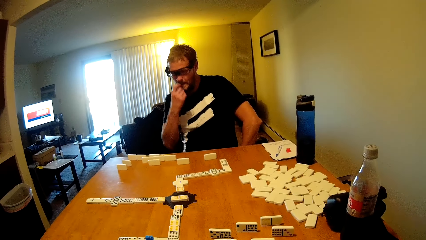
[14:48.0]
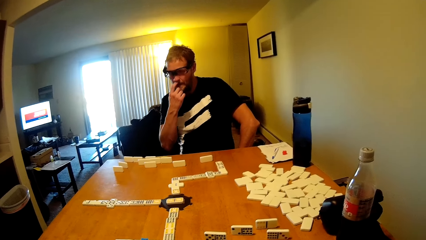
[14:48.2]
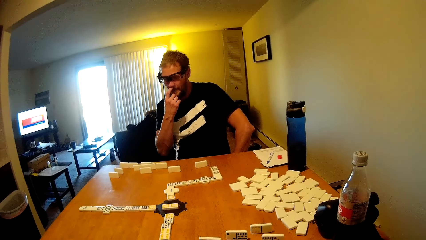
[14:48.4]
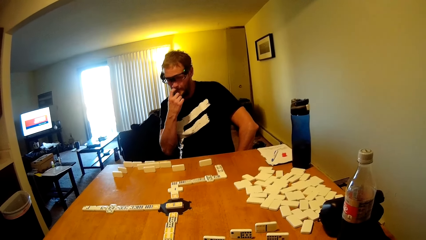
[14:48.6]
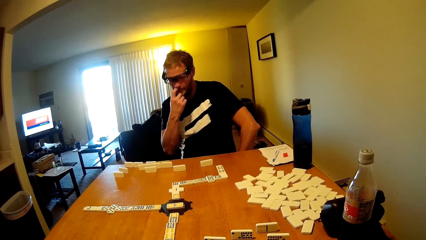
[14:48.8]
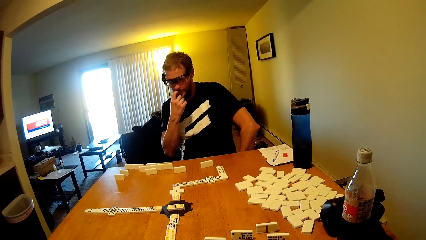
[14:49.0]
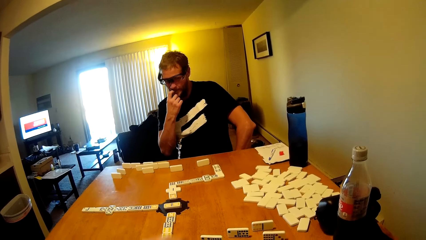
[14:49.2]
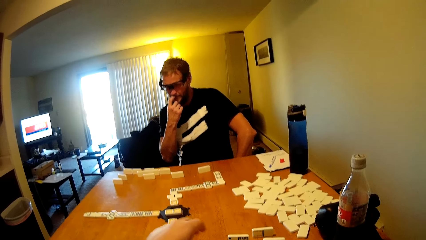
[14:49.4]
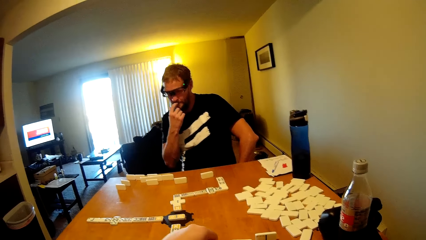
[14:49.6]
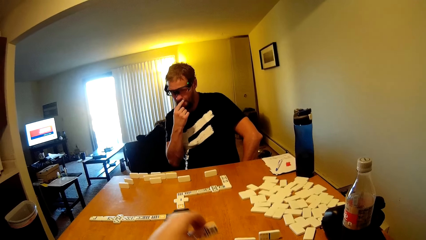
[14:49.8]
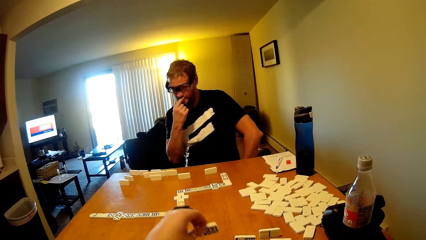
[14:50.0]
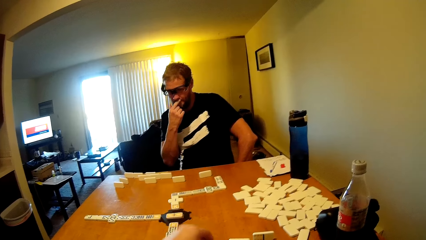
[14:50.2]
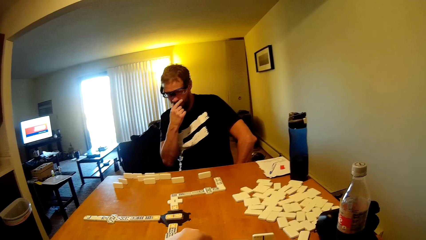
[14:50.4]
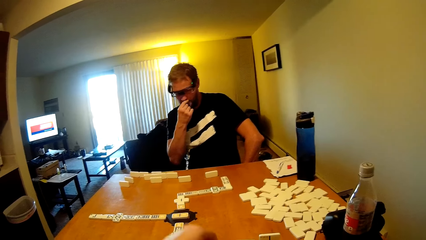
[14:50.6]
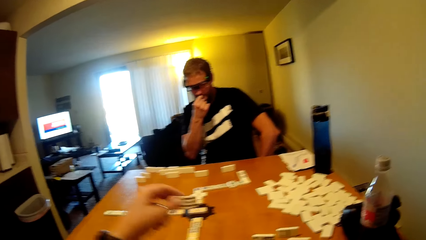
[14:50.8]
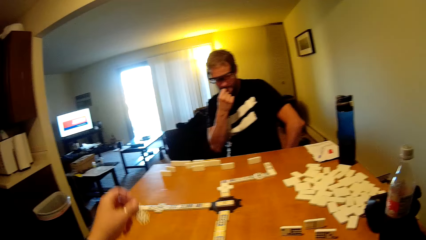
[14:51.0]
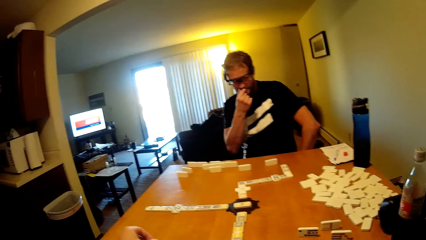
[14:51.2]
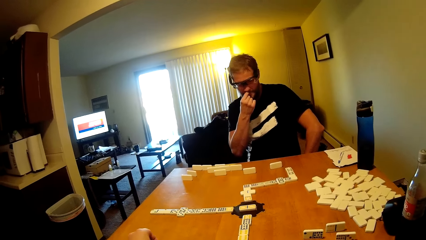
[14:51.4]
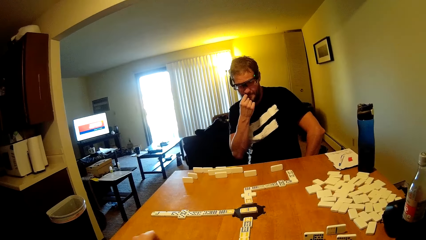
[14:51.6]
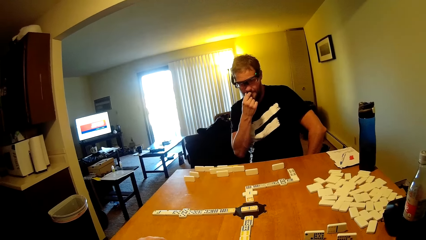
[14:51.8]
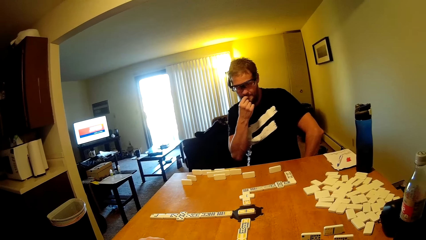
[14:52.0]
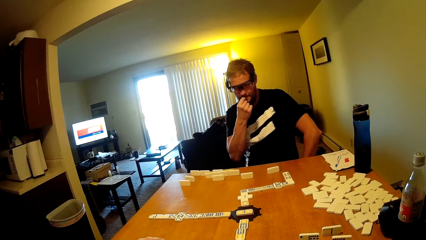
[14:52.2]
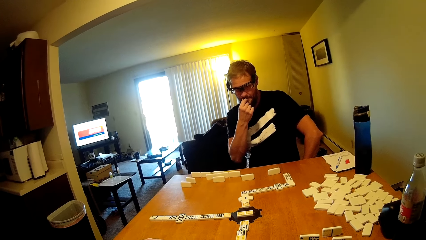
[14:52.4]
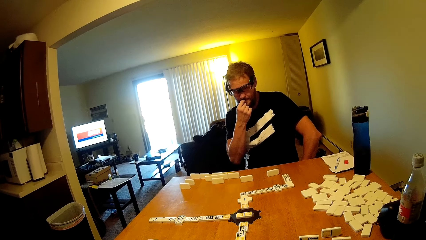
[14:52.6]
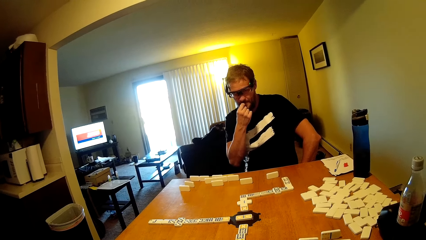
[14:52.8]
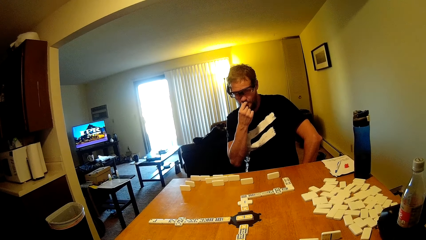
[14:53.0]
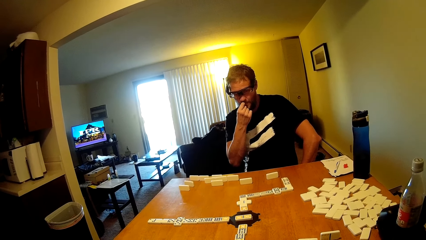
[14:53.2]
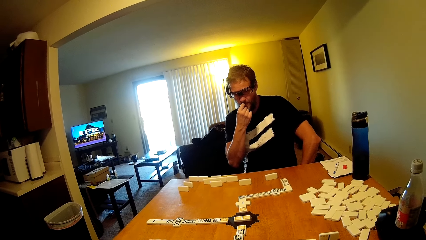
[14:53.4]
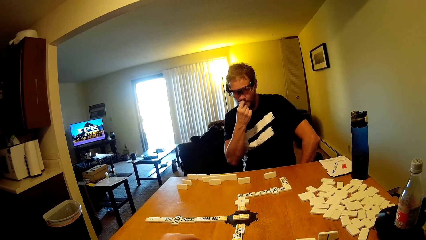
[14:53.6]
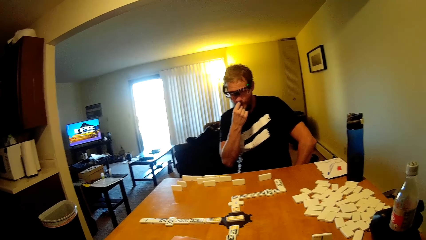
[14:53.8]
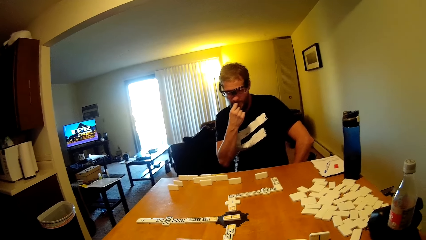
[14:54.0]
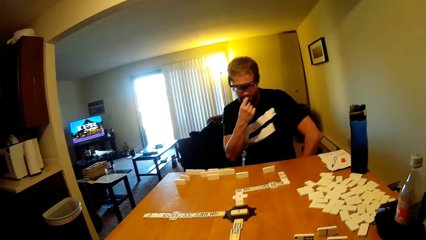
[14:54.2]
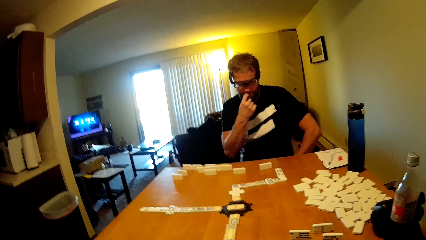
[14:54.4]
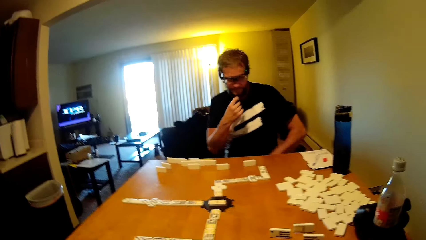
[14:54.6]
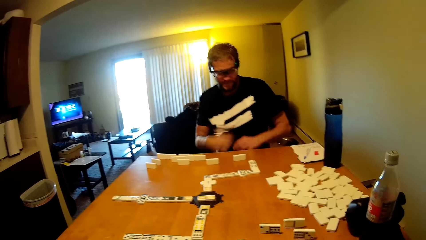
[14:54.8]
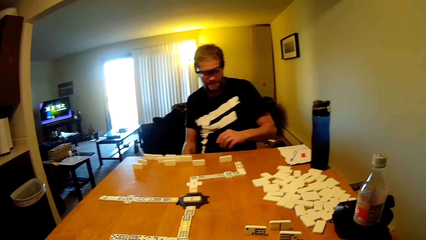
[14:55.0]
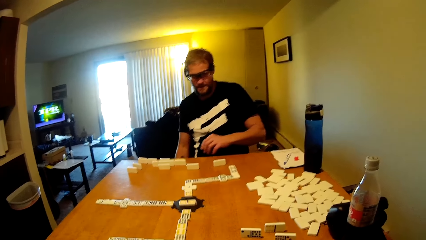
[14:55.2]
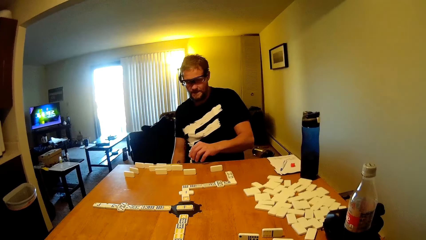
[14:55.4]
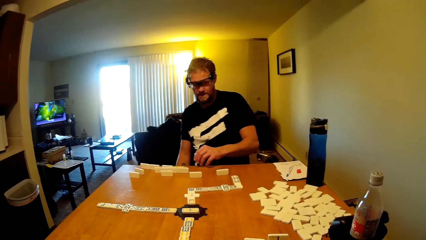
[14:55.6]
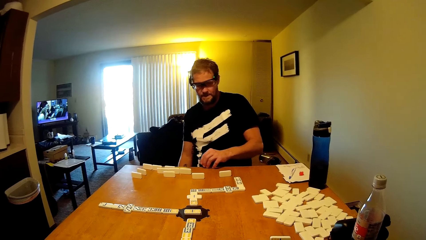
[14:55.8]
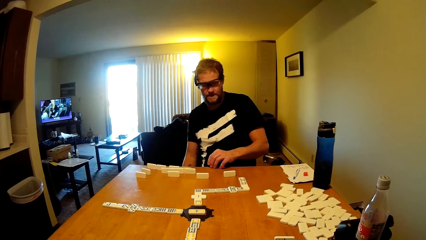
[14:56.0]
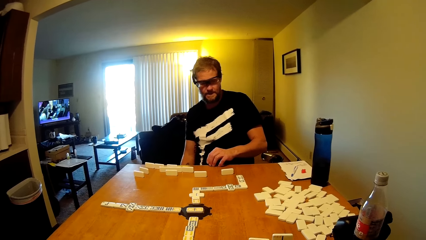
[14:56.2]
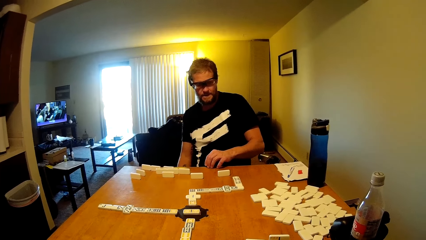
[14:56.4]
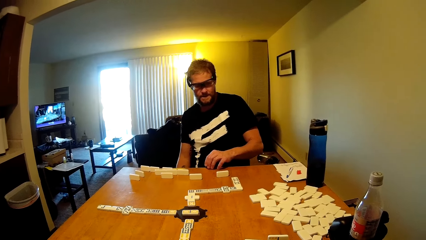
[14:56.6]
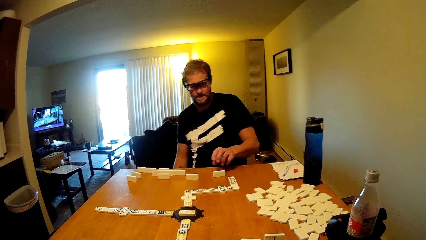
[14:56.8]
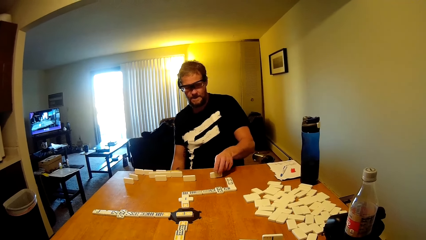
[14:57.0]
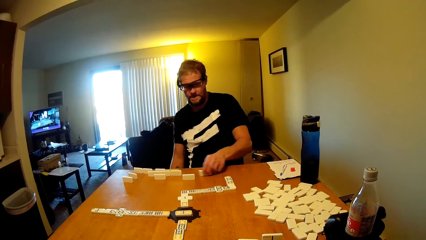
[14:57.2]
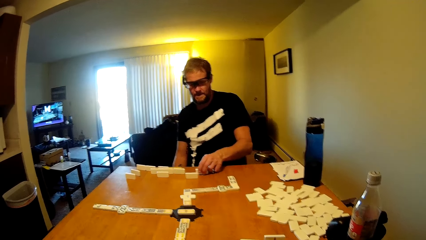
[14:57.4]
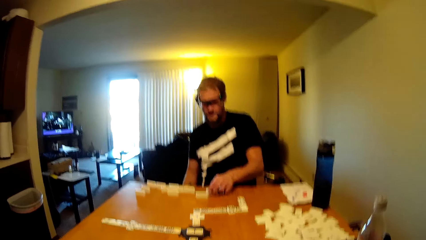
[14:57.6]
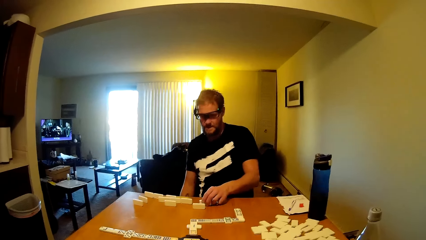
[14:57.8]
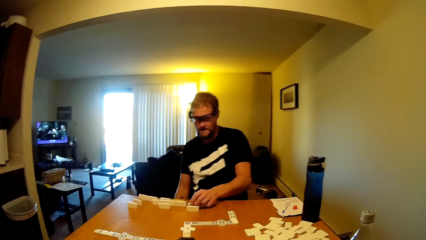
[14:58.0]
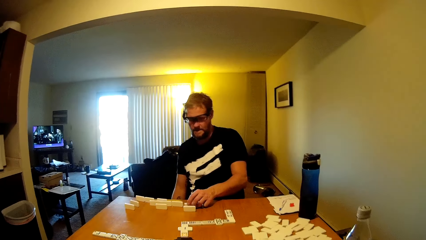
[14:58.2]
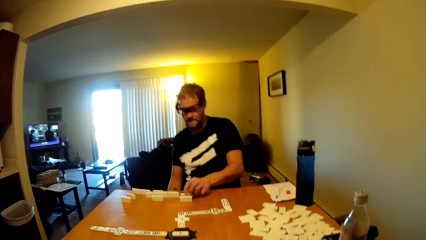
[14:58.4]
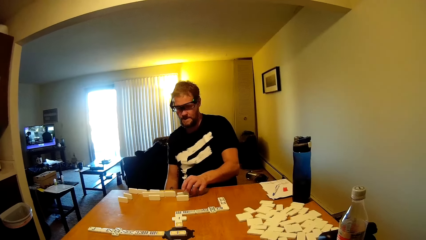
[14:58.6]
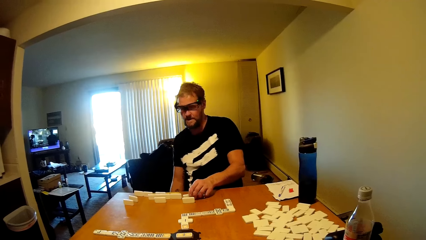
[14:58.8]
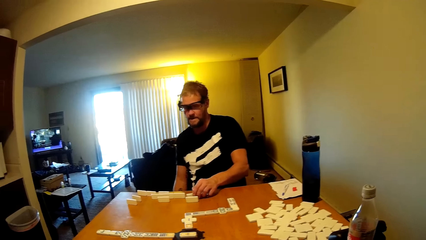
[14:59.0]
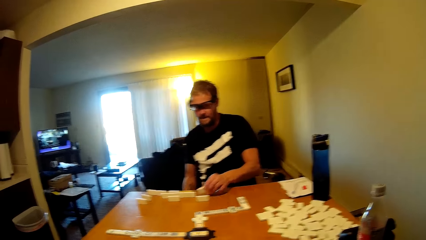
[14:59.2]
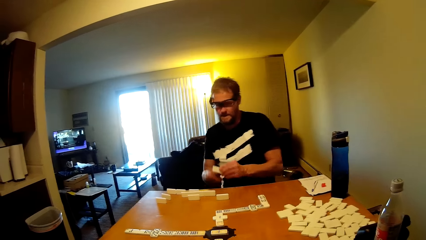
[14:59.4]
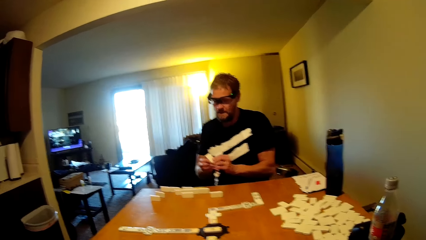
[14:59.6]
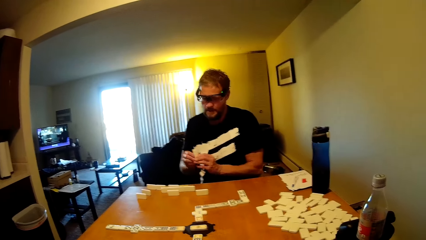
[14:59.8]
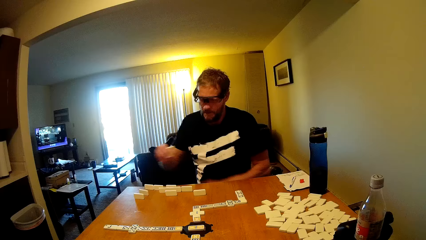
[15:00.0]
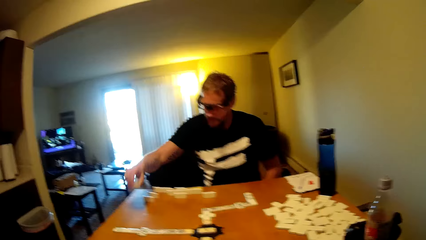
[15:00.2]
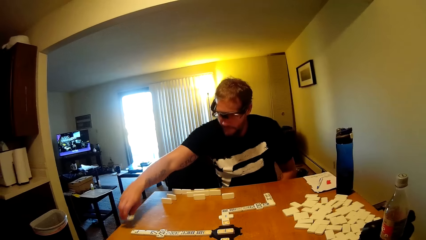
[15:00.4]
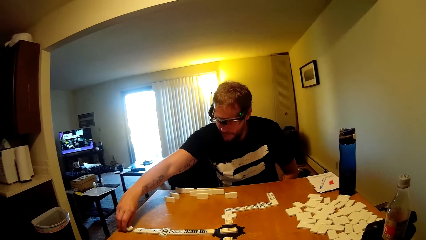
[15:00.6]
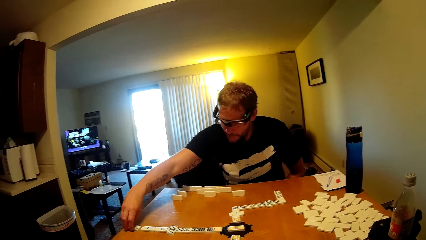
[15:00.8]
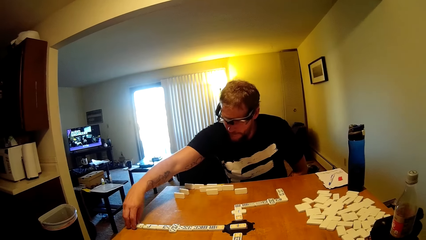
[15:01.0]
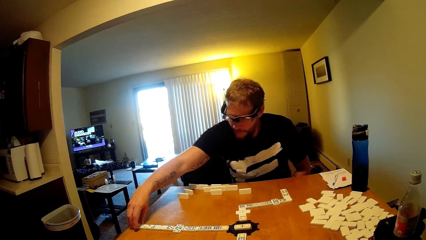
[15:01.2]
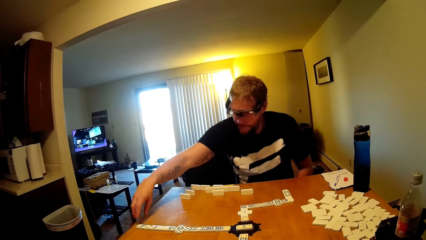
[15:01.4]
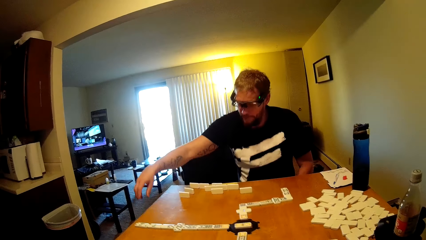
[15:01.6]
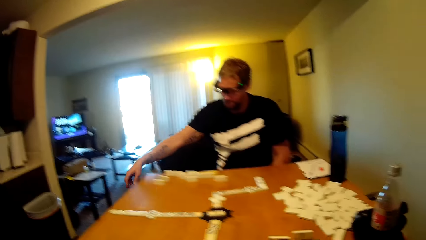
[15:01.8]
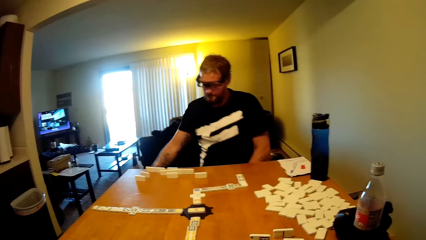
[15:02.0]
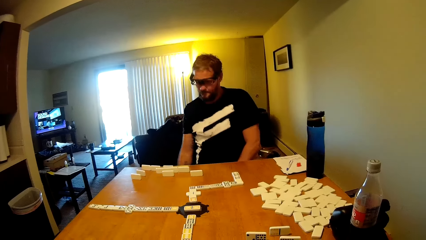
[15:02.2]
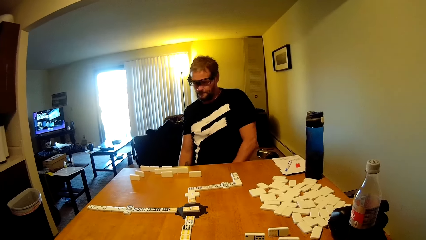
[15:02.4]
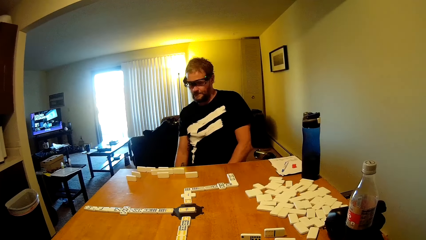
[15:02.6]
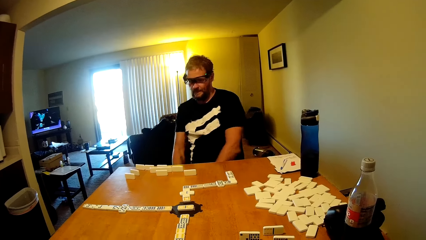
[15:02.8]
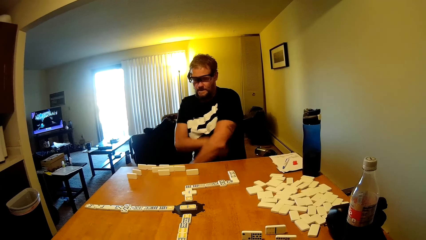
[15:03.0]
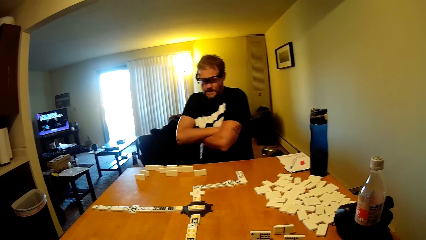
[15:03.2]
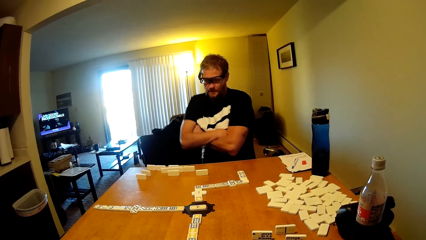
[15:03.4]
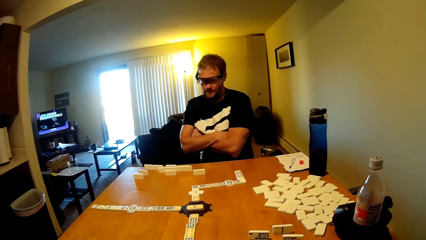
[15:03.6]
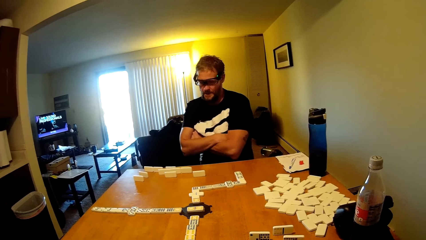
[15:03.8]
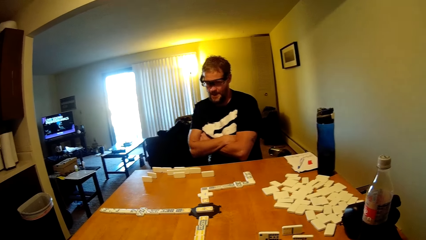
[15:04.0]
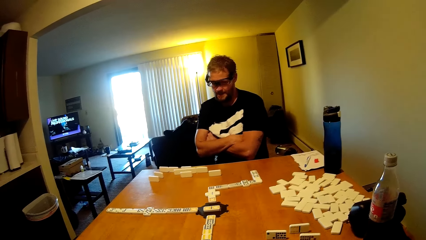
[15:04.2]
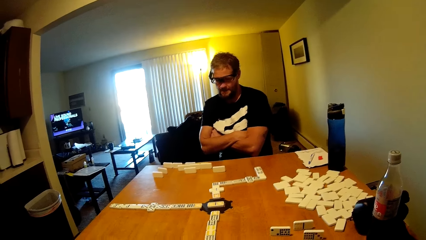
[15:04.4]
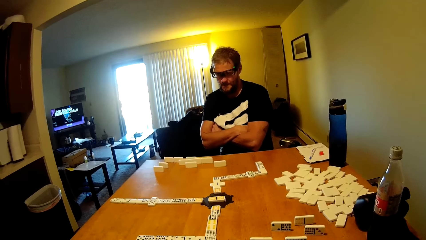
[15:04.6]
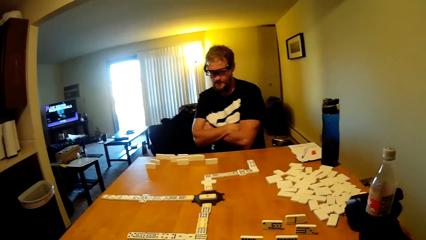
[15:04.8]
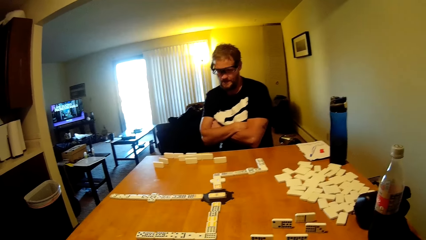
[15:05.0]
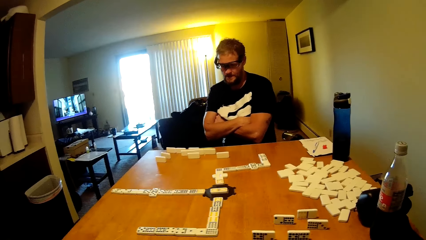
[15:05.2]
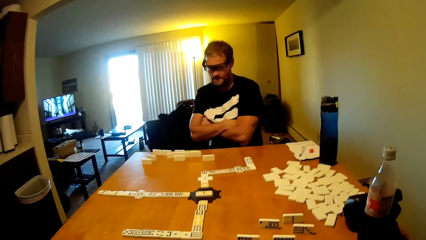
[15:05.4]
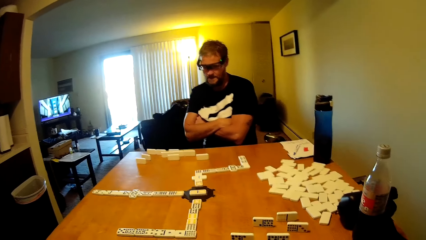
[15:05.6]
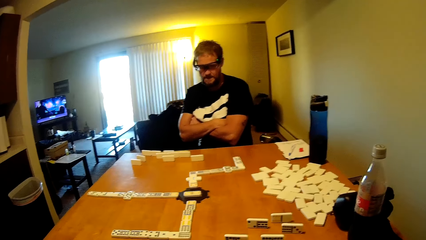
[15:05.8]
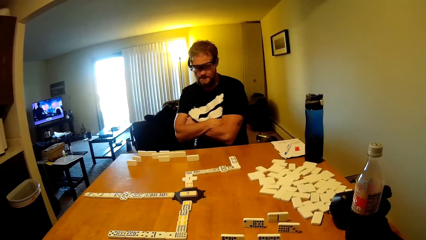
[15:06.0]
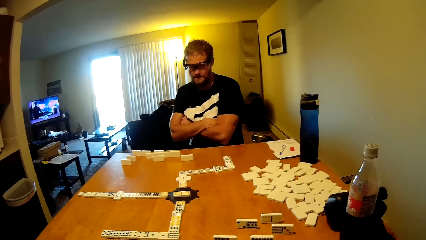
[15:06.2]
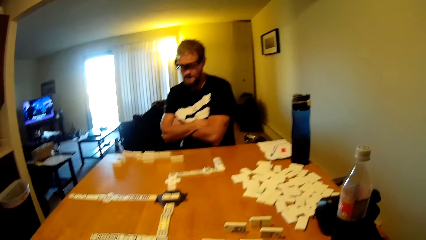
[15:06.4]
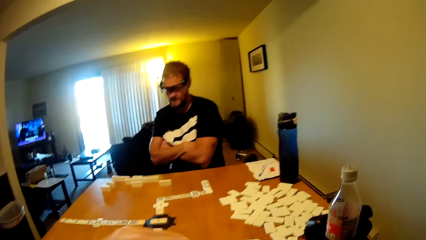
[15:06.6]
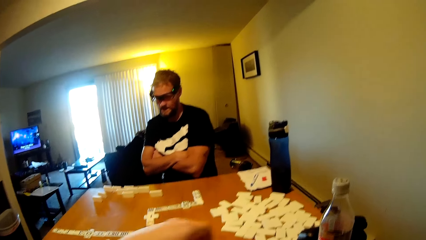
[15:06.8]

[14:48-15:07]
A man touches his face. The camera wearer plays a dominoes game. They take the dominoes card and put the dominoes card down. The man plays the dominoes game, takes the dominoes card, puts the dominoes card down and folds the hand.
